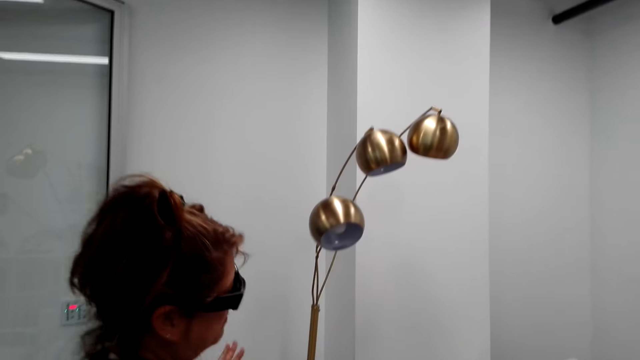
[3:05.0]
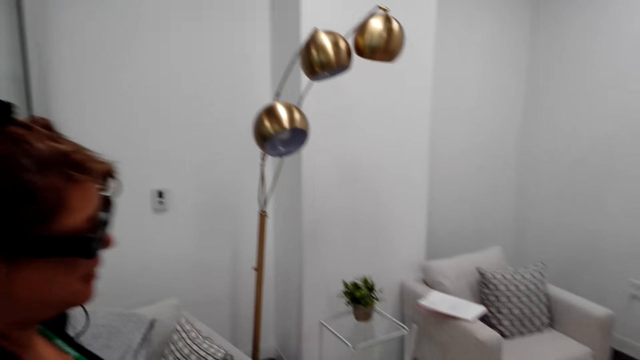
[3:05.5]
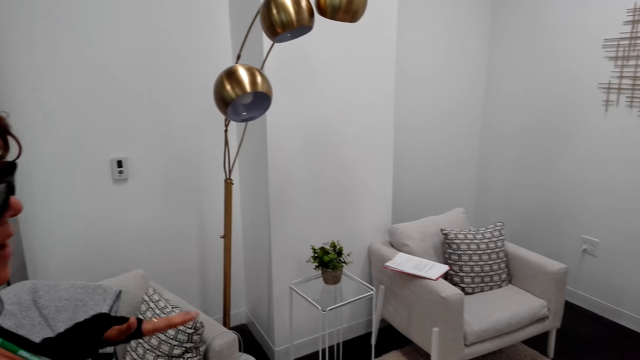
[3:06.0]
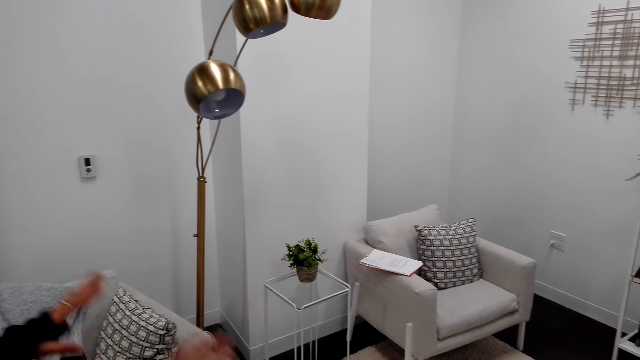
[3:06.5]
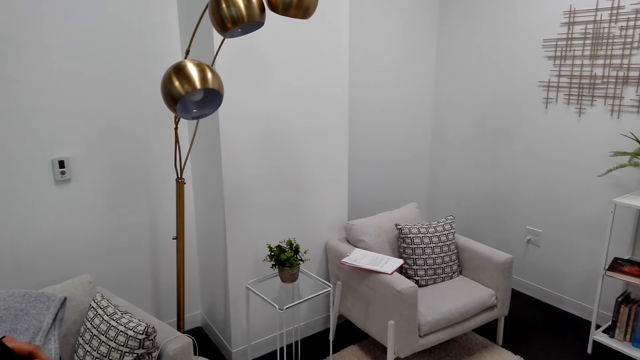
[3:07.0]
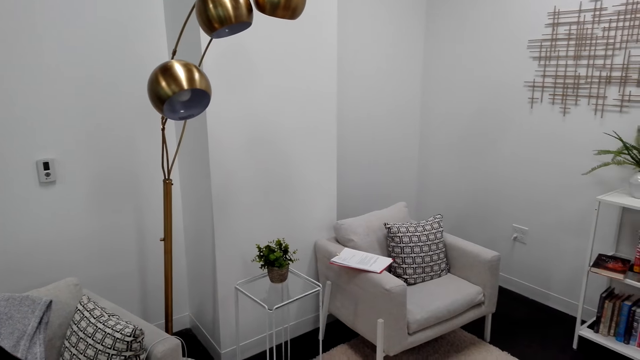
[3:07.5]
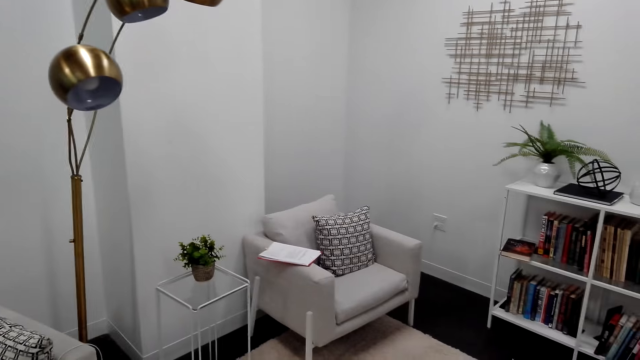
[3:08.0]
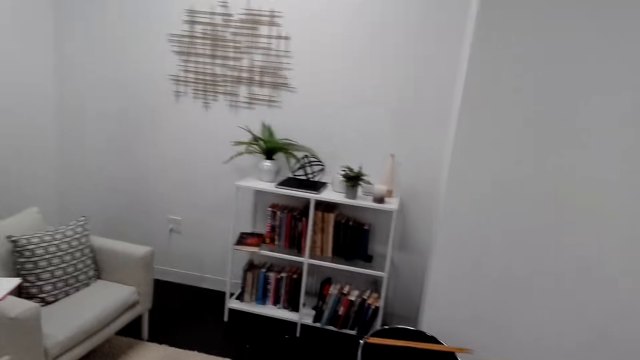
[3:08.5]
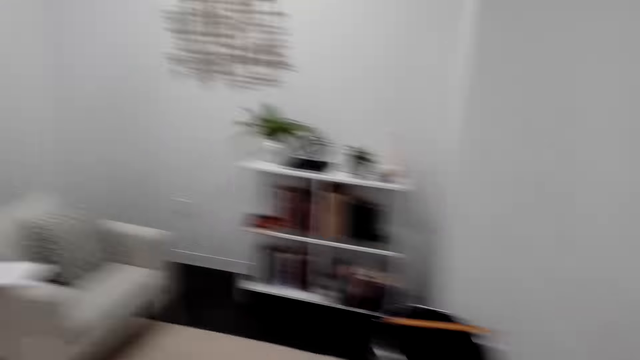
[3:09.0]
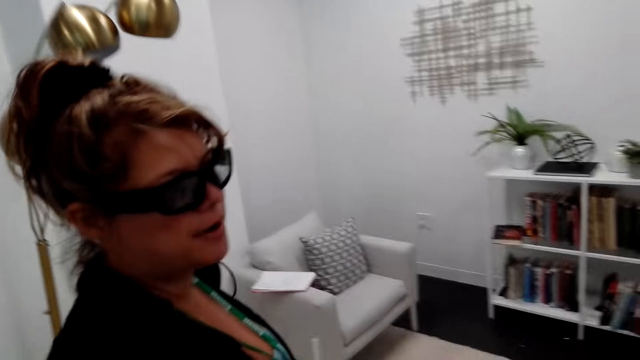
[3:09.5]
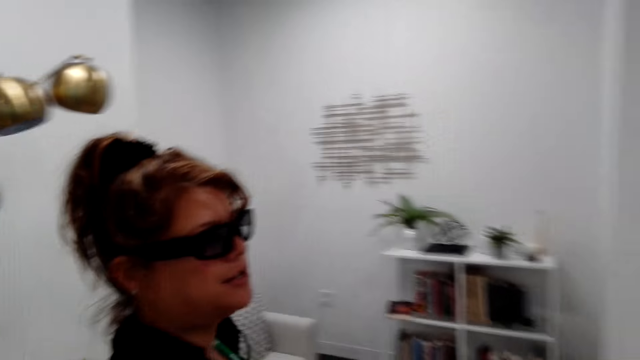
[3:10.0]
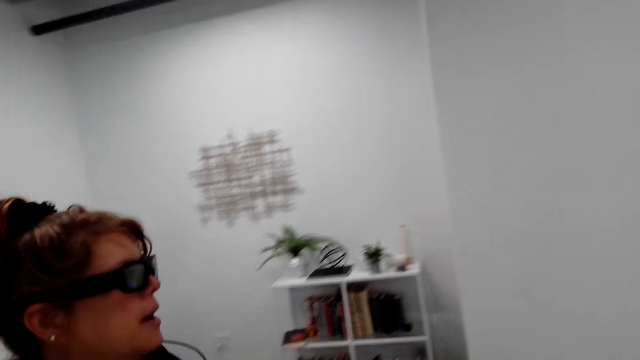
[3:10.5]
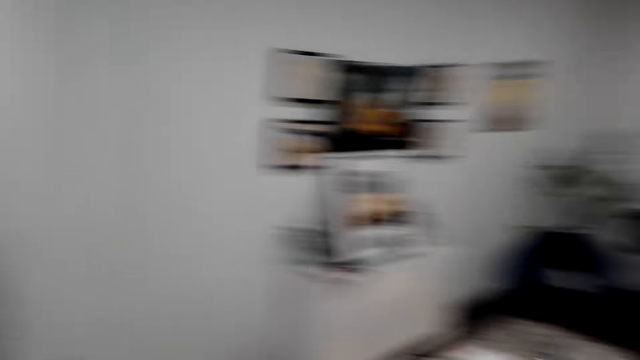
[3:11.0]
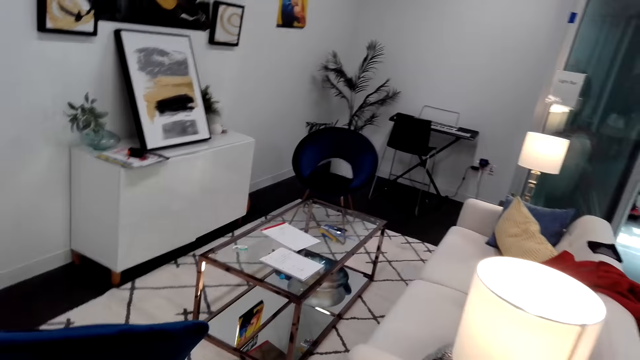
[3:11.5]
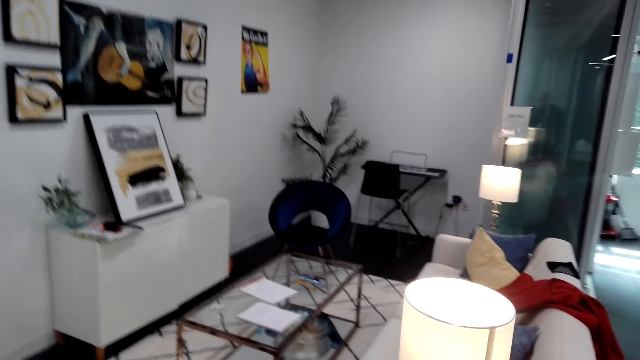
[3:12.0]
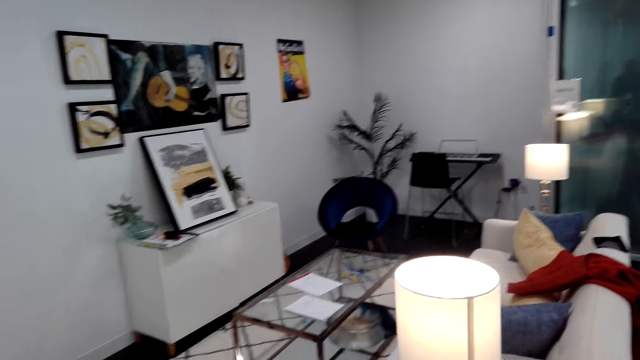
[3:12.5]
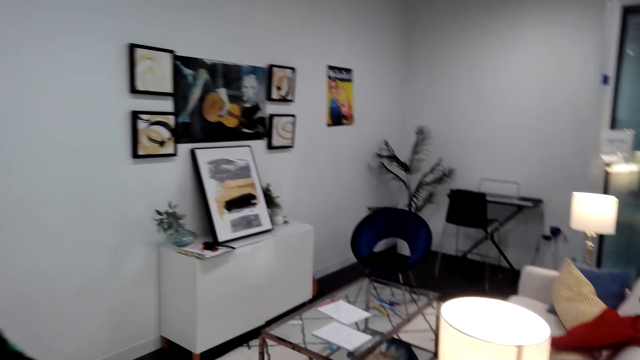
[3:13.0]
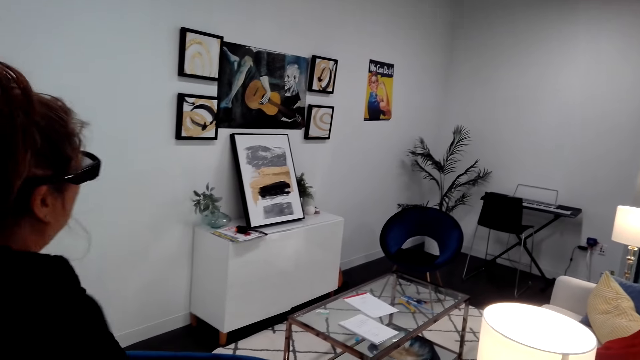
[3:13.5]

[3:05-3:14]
The camera wearer looks at the living room and dialogues with a woman.

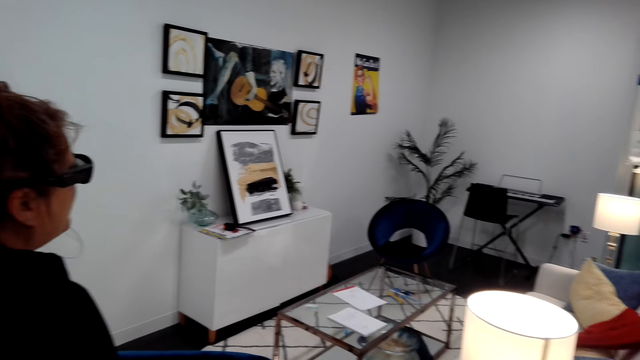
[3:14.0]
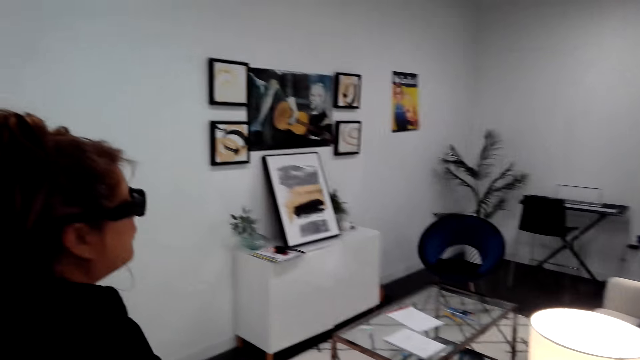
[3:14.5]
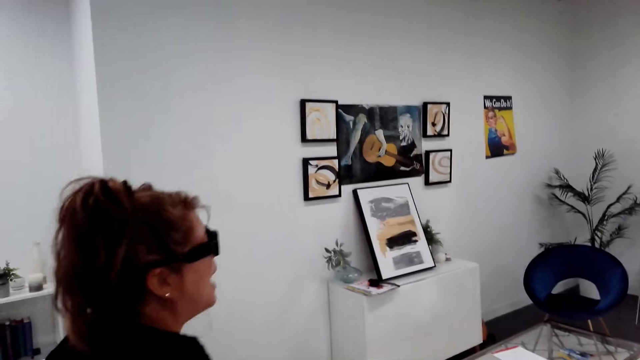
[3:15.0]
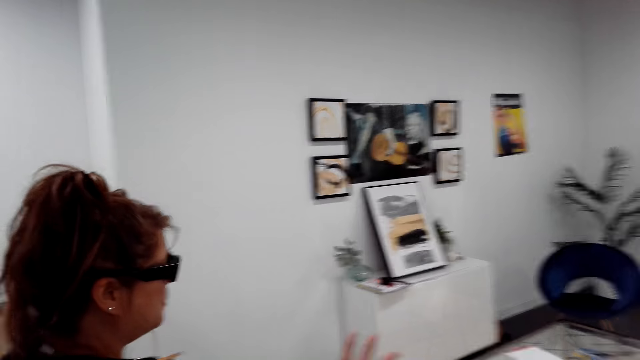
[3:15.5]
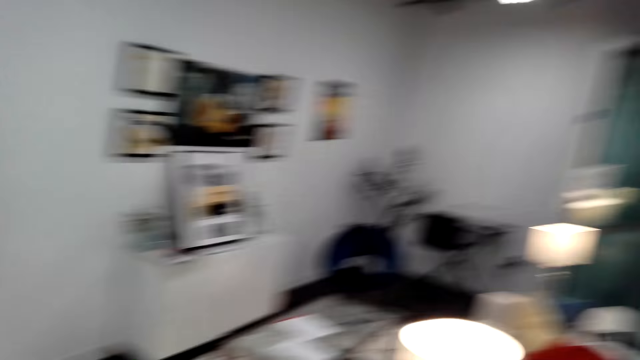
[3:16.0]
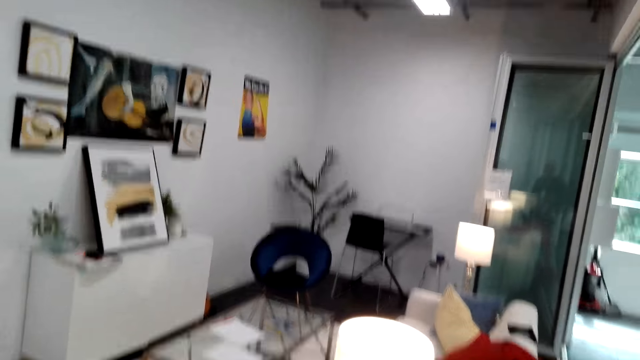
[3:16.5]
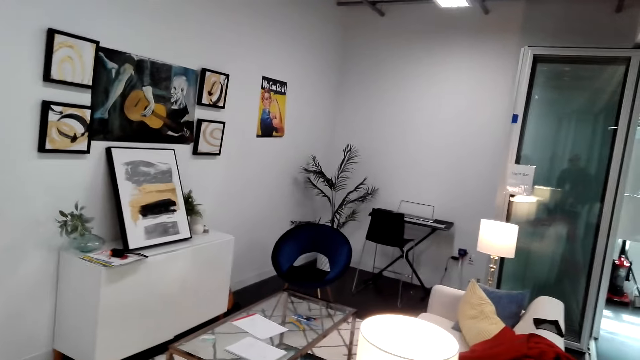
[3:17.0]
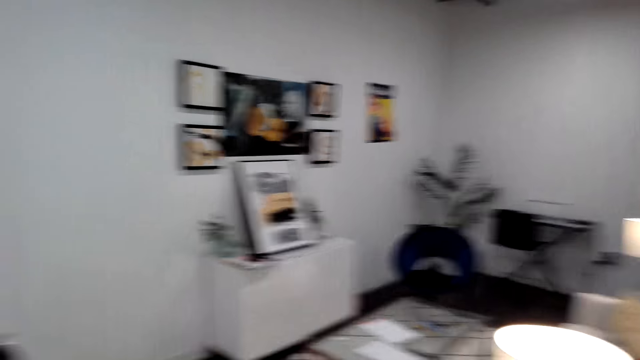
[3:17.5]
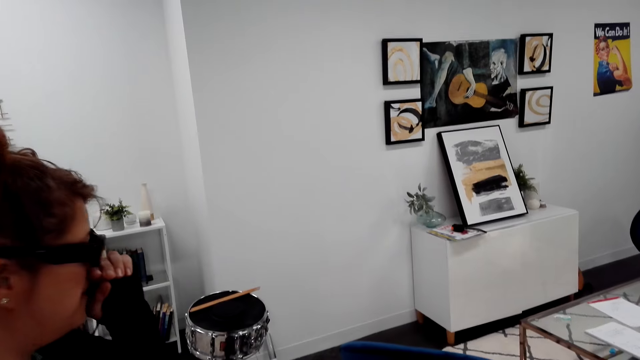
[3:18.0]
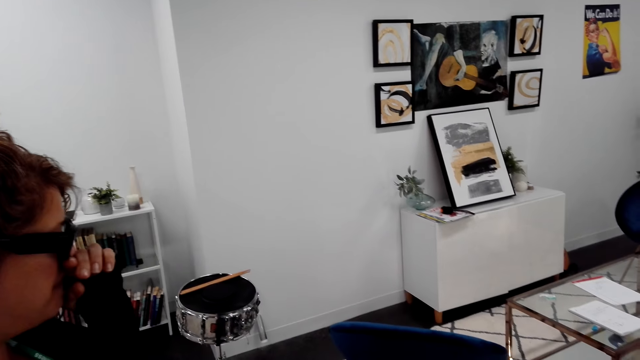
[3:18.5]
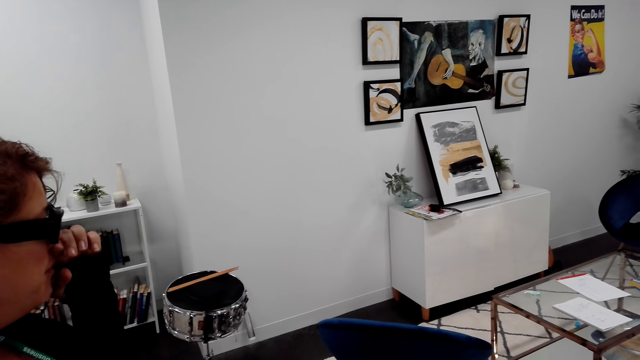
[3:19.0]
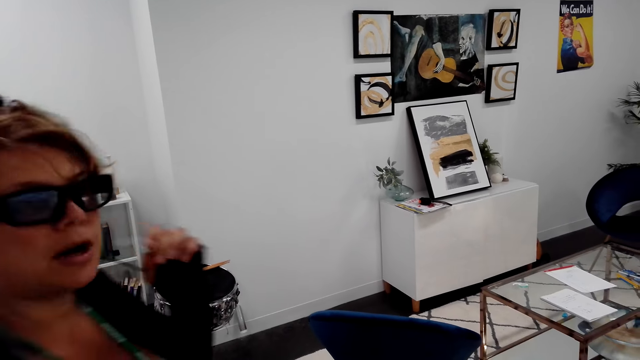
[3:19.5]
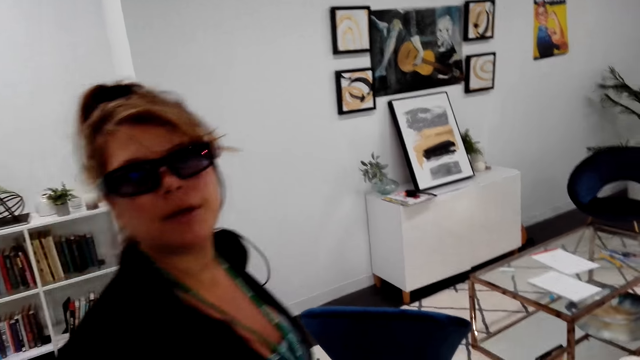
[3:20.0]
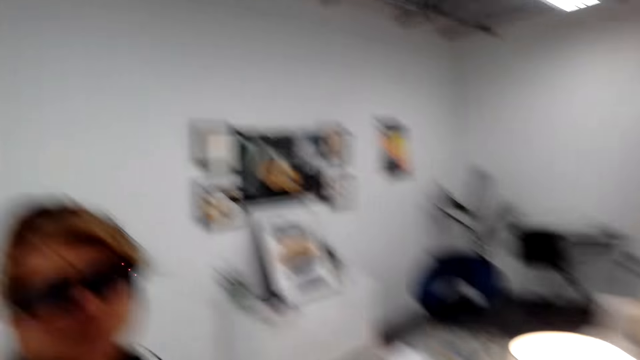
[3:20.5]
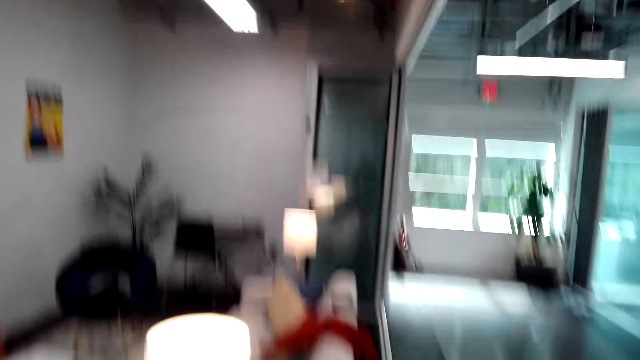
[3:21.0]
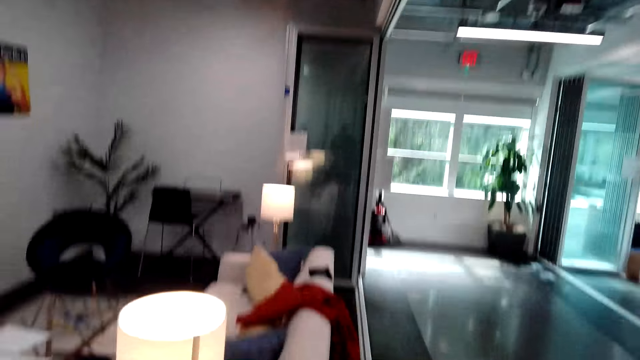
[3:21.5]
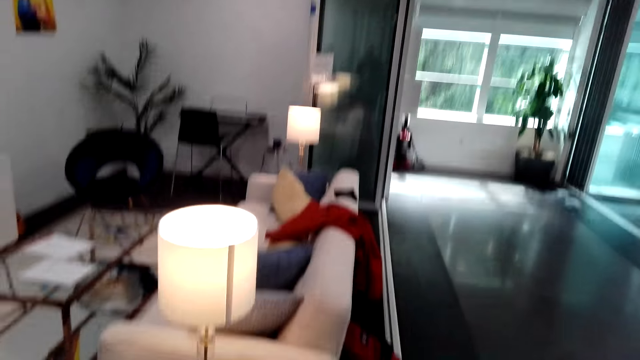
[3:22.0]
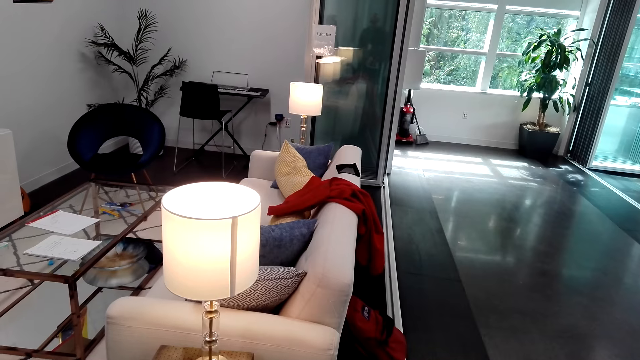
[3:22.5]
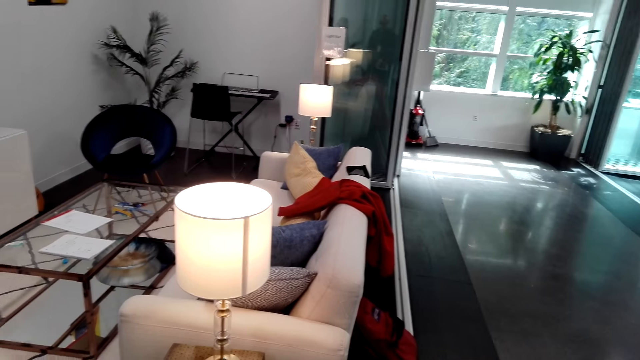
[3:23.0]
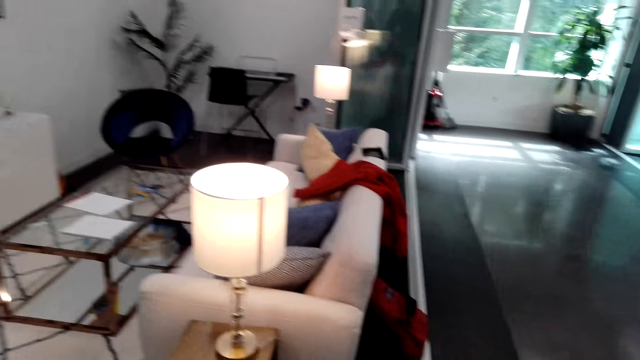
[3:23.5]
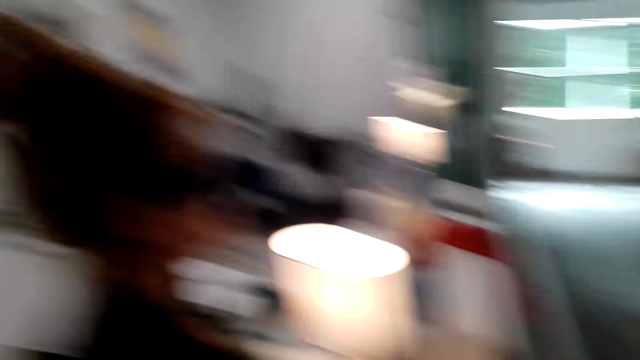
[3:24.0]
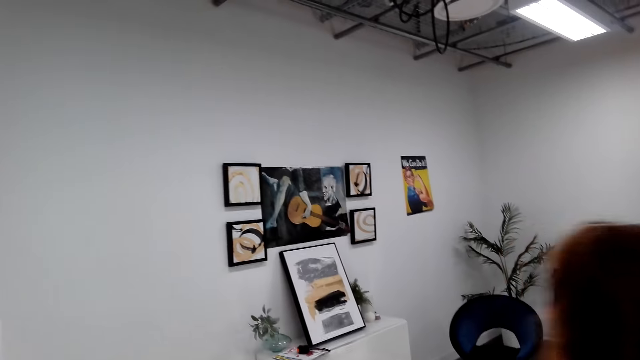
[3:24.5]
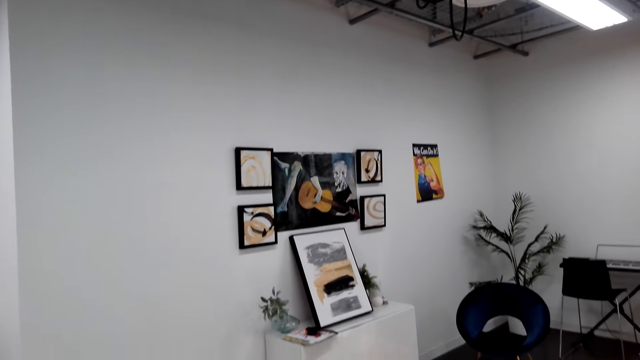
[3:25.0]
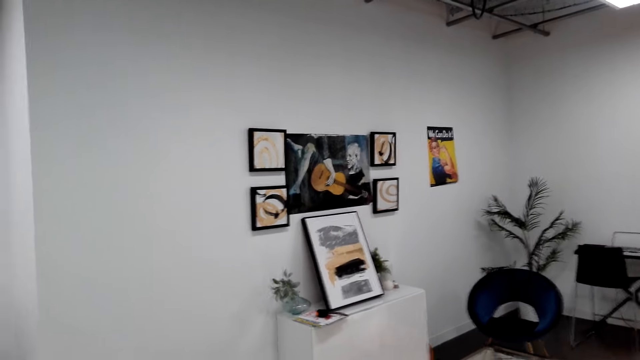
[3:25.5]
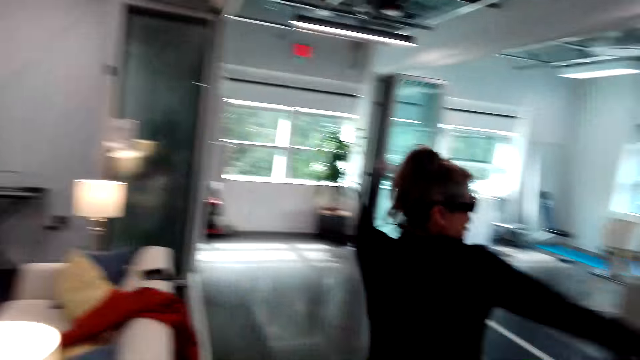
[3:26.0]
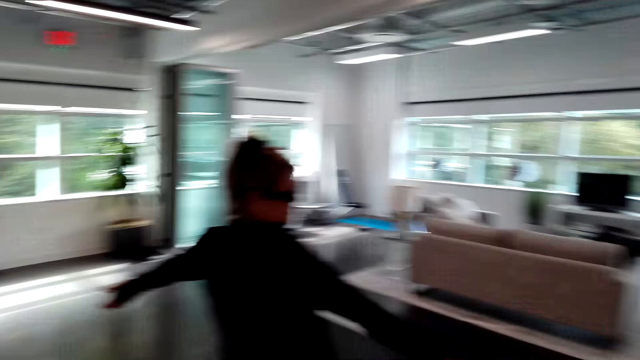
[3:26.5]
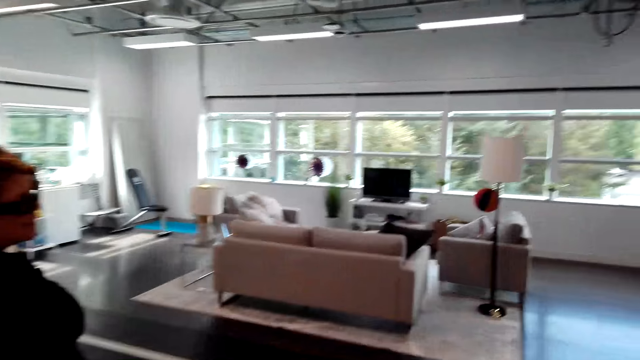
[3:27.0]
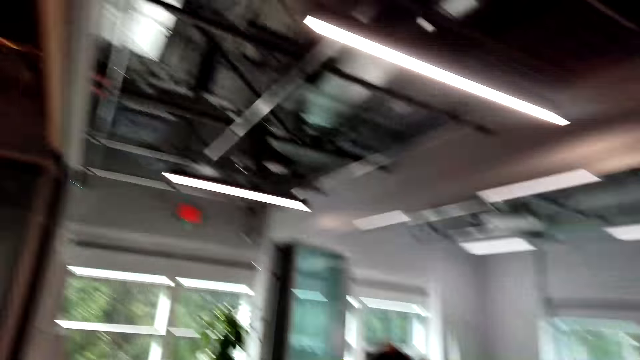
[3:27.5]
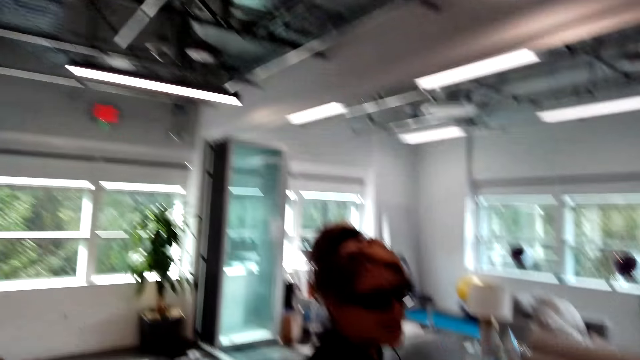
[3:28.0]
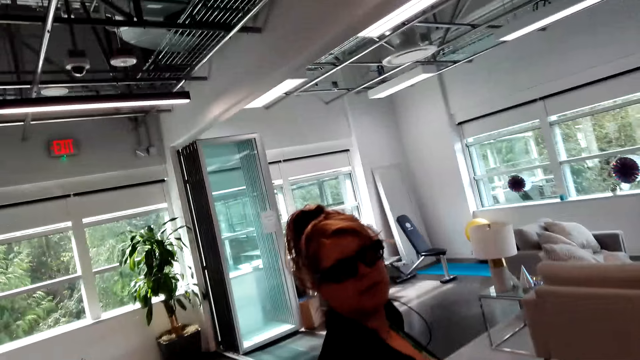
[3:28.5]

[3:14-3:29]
The camera wearer leans on the chair. They talk to a girl. The girl scratches her nose. The camera wearer looks at the girl. They talk to the girl. The girl walks towards the exit. The camera wearer turns around. The girl illustrates with hands and dialogues with the camera wearer. She dialogues with them again. The camera wearer looks around.
